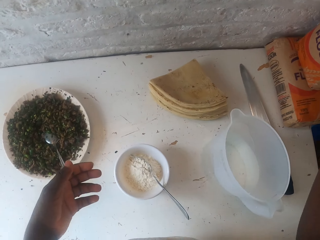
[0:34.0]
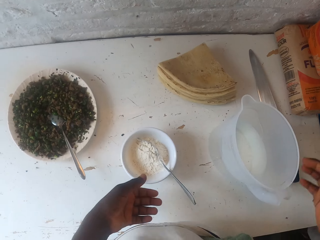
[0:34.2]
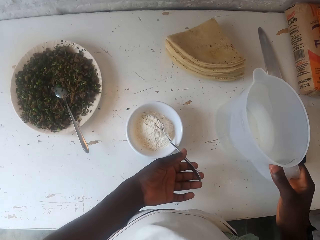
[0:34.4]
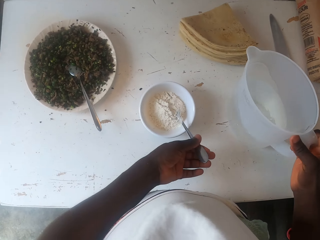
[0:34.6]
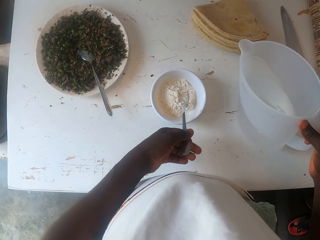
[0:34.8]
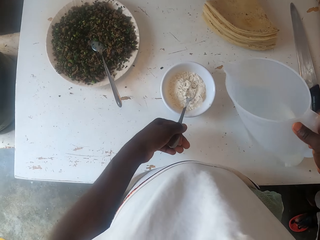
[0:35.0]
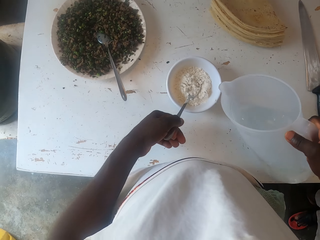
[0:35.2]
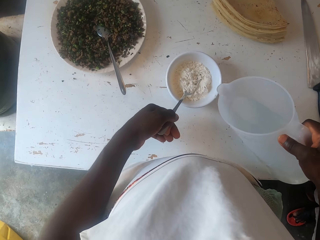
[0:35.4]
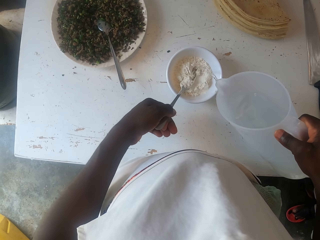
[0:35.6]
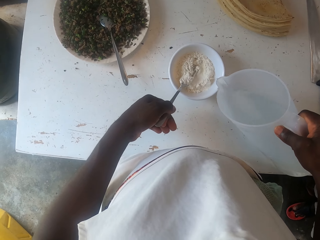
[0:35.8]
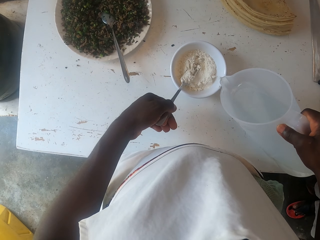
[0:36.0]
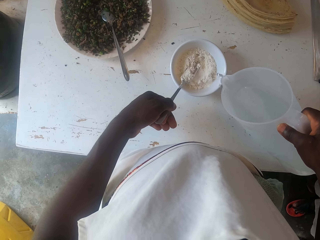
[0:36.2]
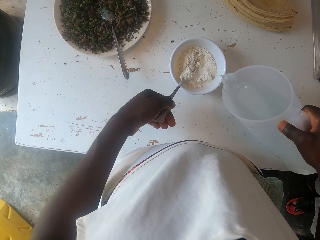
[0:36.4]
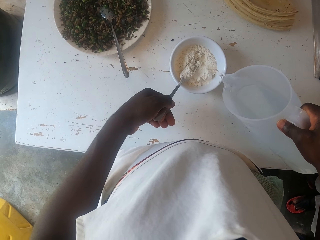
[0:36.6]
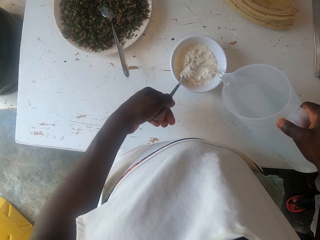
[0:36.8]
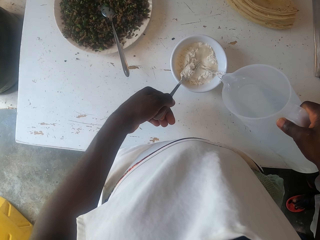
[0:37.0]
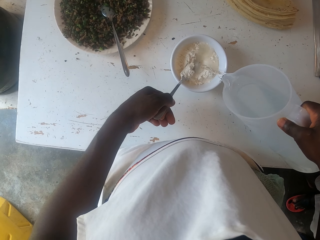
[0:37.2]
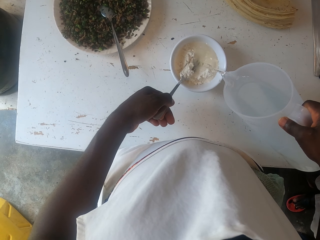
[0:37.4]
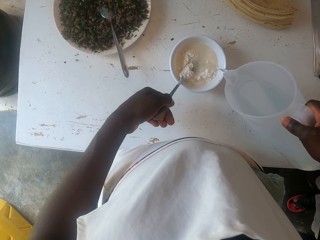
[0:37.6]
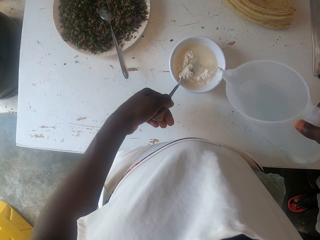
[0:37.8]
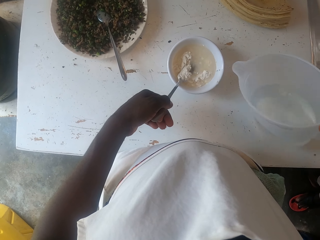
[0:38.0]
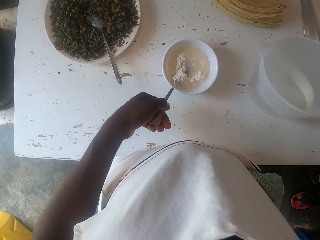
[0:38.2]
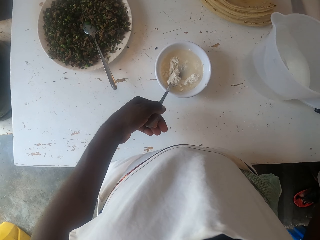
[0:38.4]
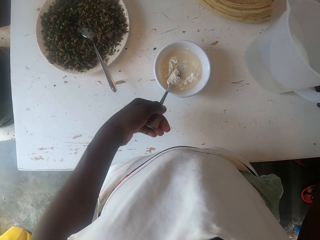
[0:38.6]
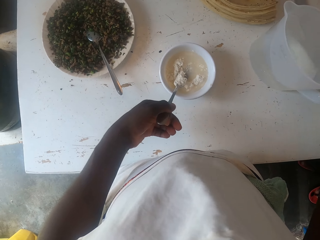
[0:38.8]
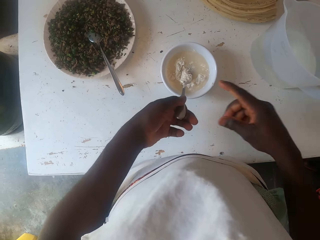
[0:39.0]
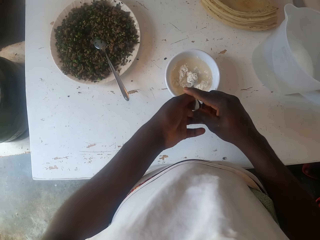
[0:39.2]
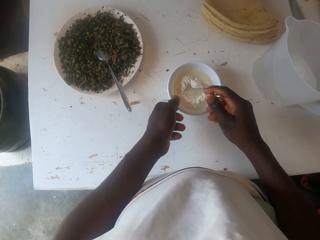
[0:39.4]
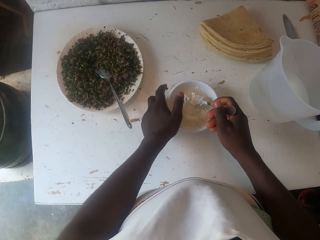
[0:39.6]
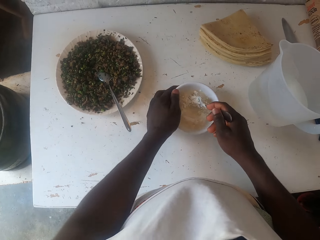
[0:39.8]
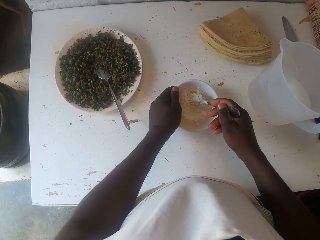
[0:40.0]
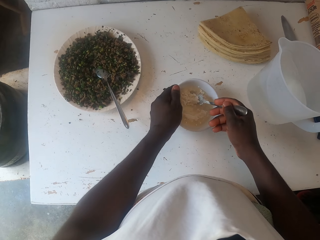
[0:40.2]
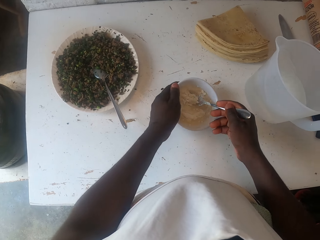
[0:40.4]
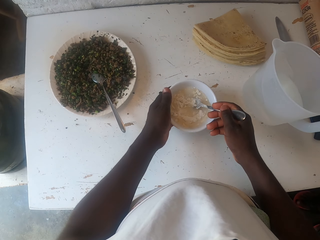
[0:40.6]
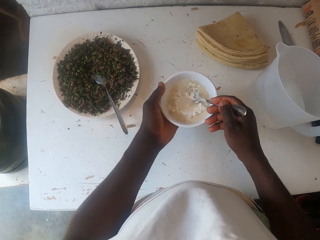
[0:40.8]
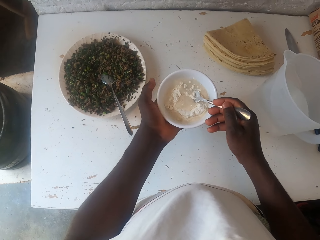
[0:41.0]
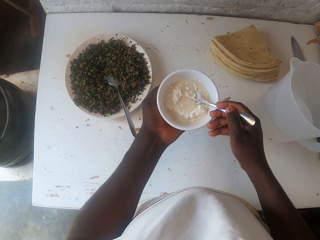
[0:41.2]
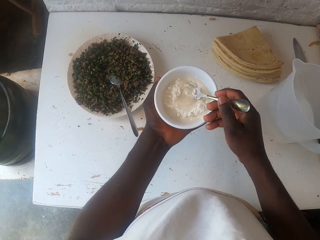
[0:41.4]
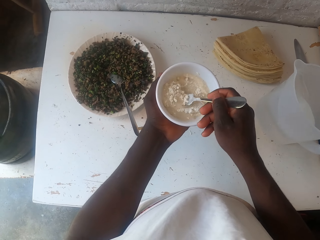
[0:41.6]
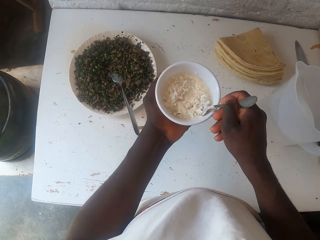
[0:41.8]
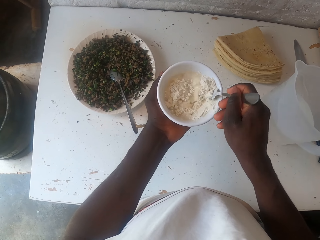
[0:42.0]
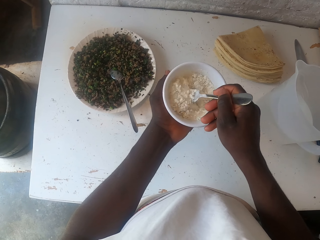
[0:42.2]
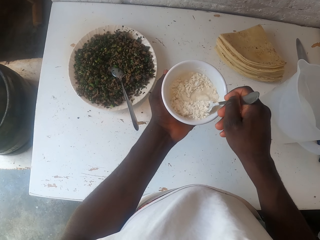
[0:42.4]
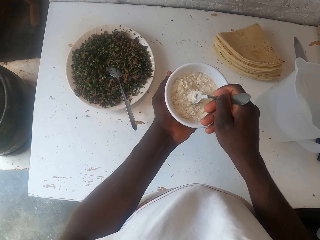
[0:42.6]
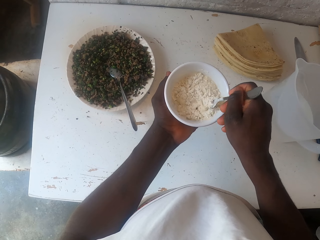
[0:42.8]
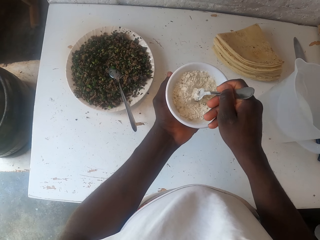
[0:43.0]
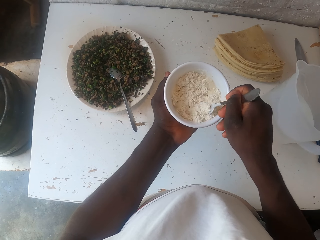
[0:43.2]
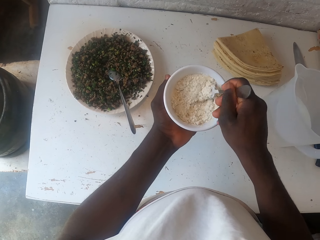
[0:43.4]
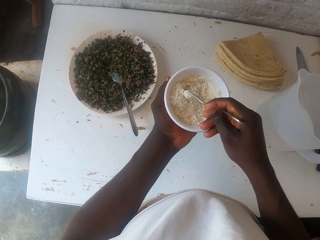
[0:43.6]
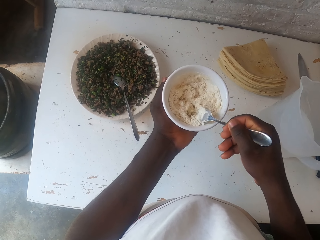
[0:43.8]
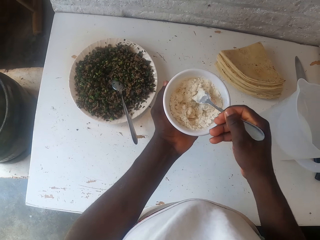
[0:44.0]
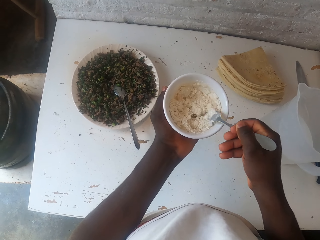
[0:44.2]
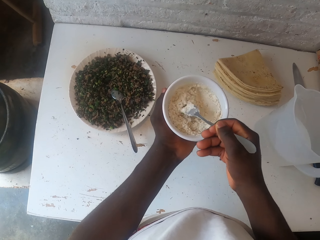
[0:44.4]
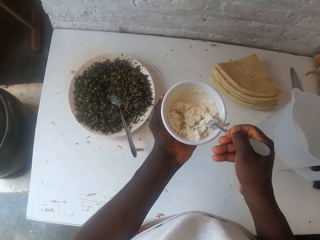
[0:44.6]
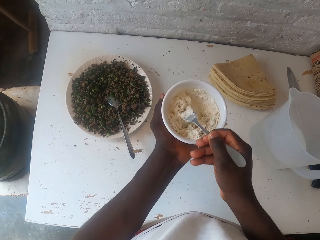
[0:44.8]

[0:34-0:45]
The camera wearer puts the flour packet down. They hold the spoon. They pick up a jug of water. They add water to the dough flour. They put the jug of water down. They mix the flour with water.

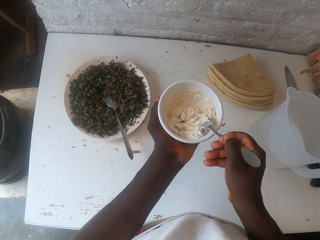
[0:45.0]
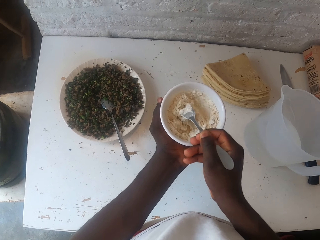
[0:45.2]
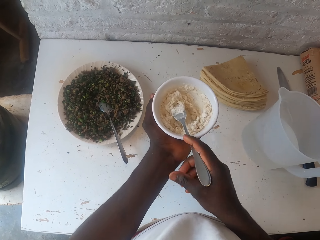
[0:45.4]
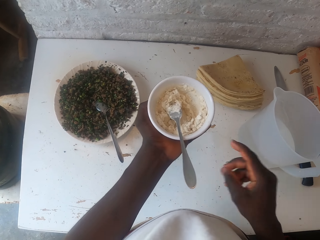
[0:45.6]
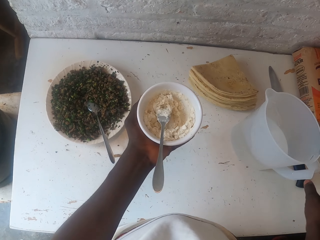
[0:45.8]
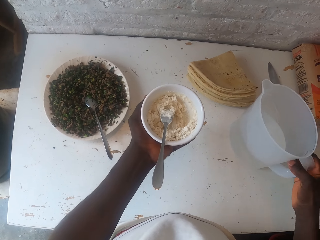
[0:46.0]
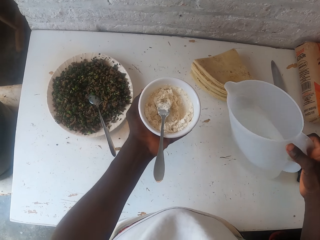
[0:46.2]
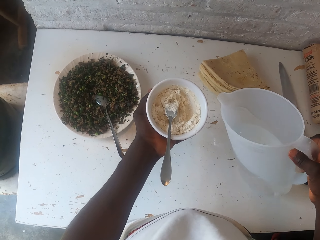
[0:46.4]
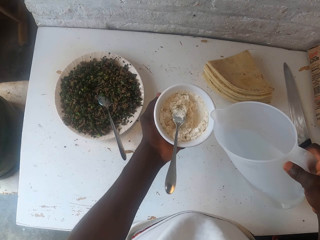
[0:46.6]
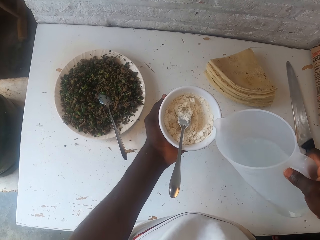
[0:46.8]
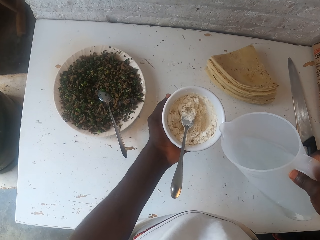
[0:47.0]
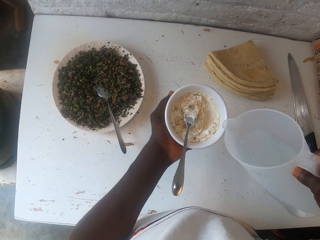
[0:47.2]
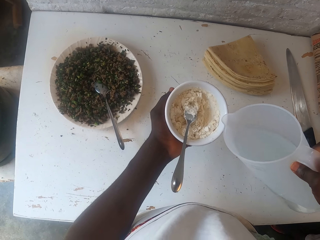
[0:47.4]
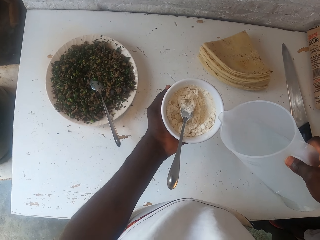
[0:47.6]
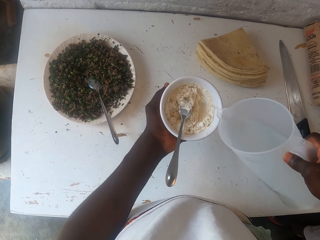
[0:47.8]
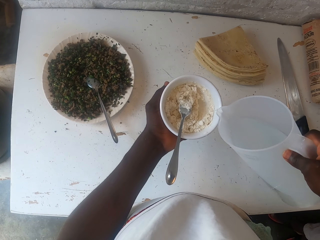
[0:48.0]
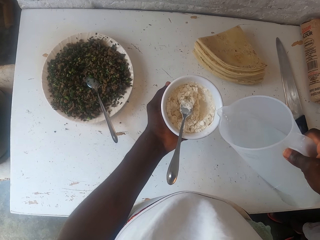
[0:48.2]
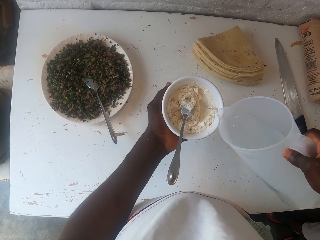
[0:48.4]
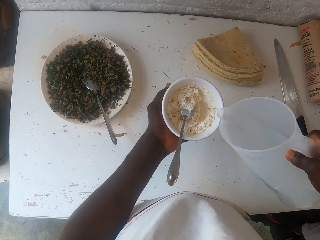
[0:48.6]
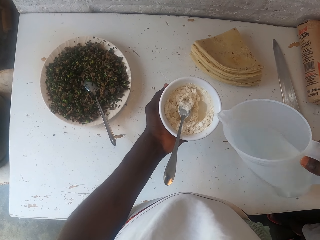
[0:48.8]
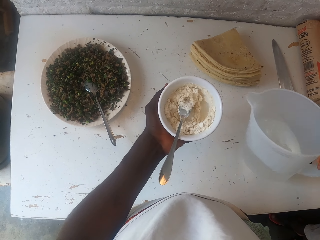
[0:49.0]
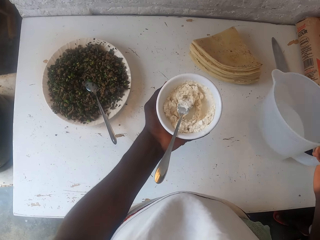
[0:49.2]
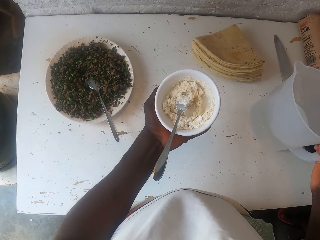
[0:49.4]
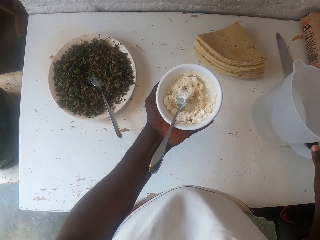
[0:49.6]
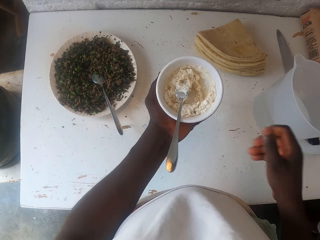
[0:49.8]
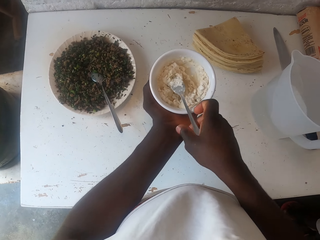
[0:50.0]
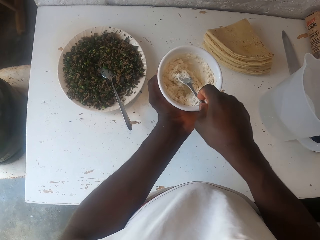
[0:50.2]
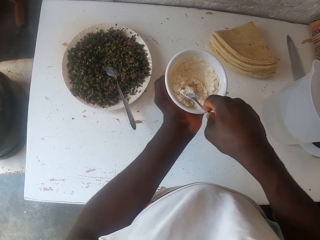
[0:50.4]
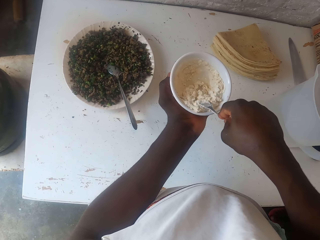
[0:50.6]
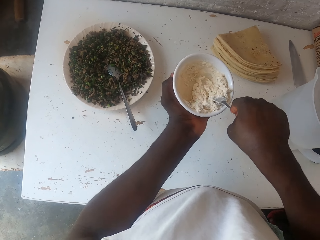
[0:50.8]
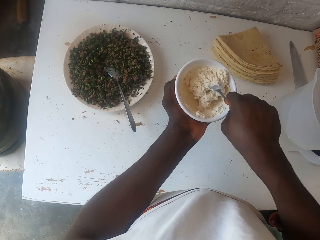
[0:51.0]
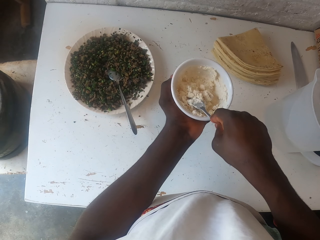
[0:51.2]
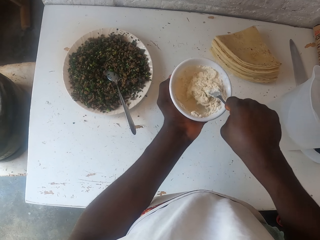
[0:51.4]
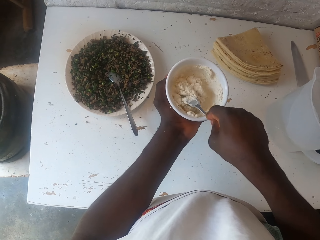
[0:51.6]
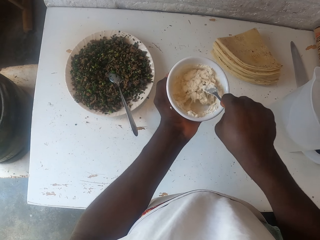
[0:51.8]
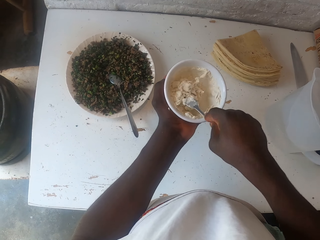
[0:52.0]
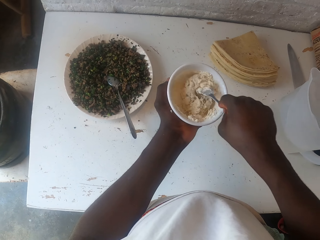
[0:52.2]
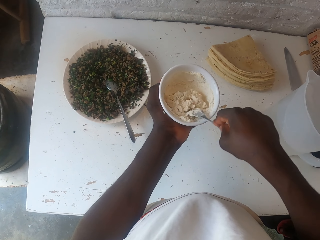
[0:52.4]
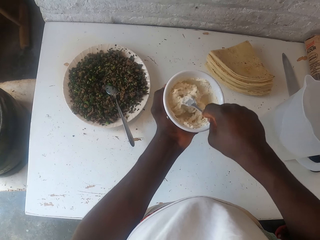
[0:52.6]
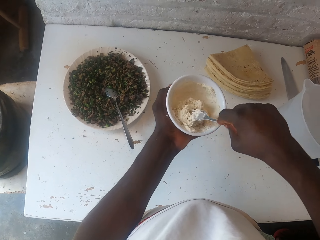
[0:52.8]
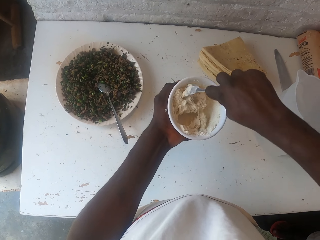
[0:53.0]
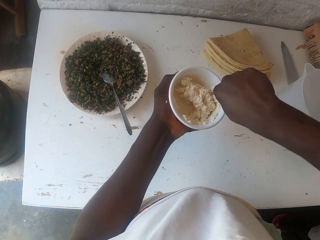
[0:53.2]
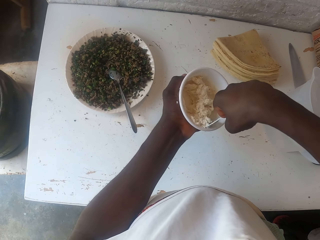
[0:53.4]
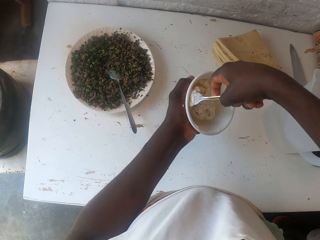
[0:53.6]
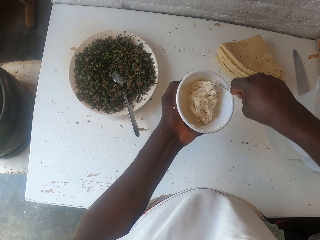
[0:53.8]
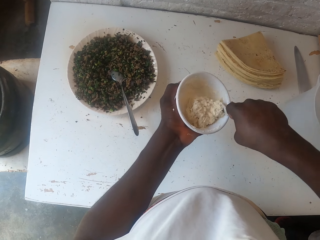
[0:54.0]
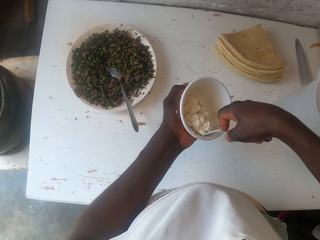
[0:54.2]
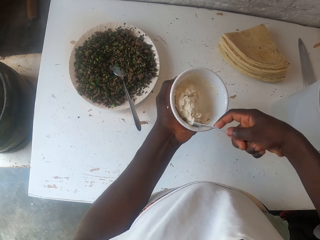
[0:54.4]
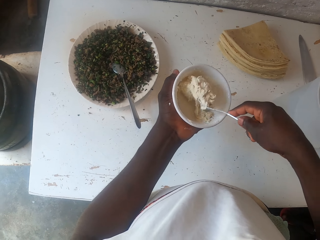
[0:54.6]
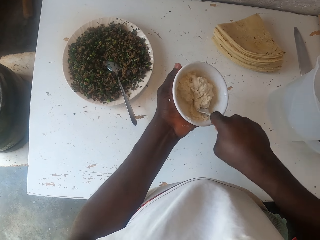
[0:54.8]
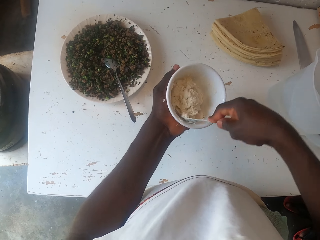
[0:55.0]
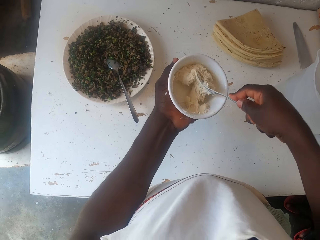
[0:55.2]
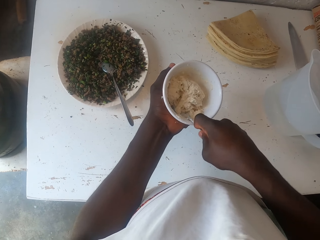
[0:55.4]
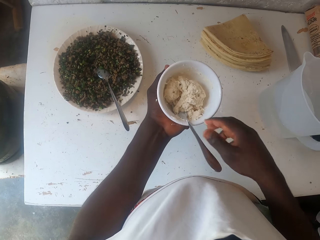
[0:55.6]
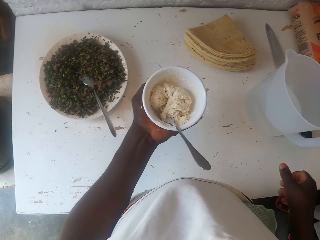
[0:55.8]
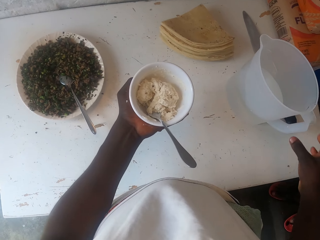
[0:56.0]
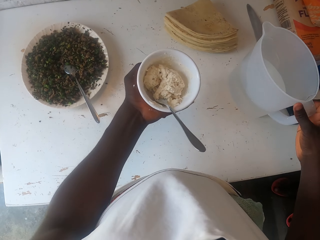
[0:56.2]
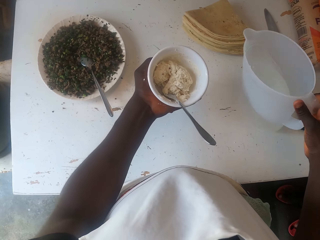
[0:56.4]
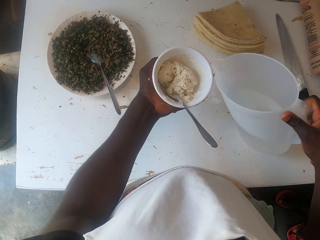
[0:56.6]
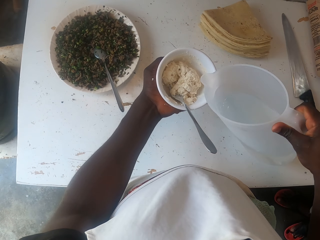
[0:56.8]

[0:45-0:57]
The camera wearer picks up the water jug. They add water to the dough flour. They put the jug of water down. They pick up the spoon. They mix the dough. They pick up the water jug.
